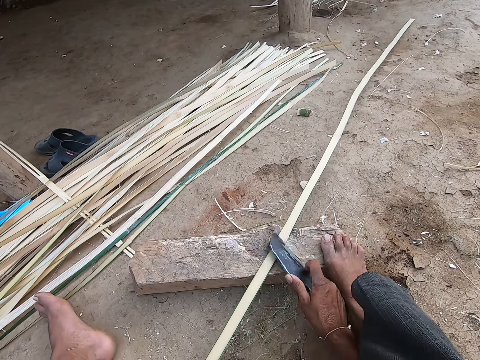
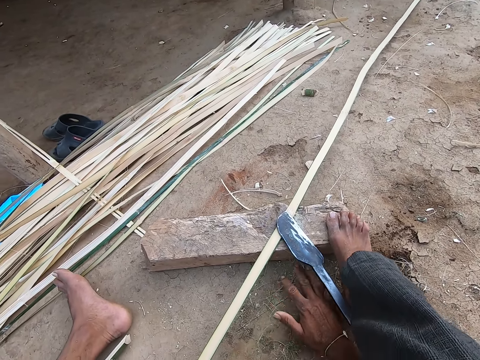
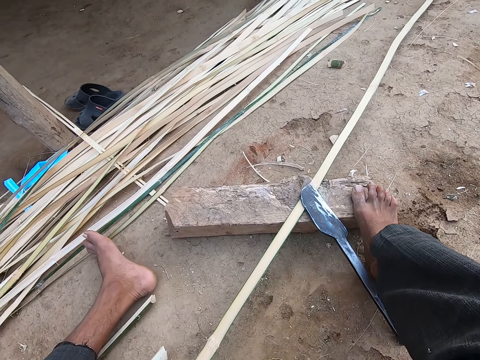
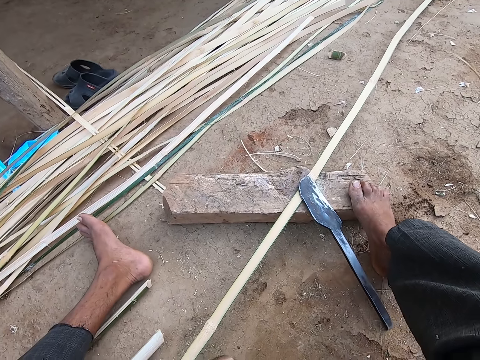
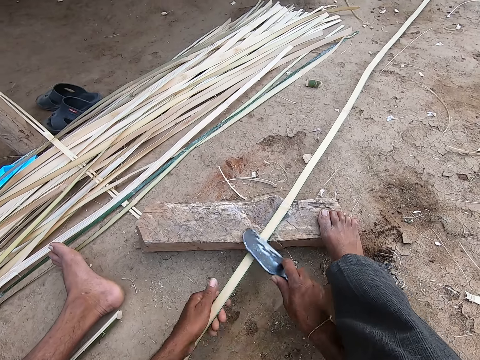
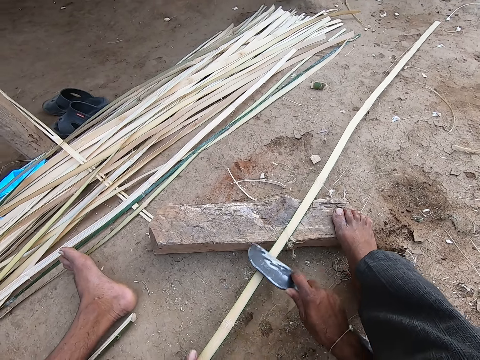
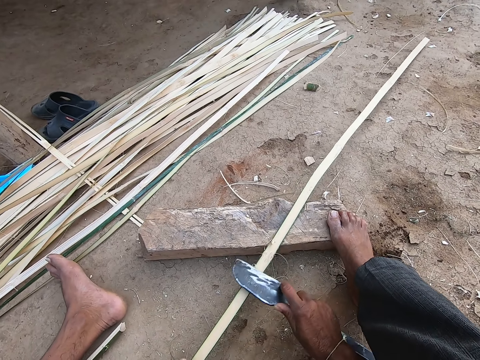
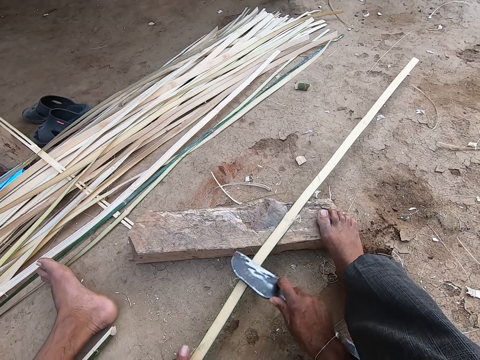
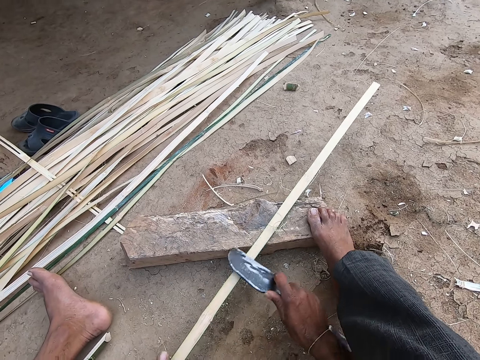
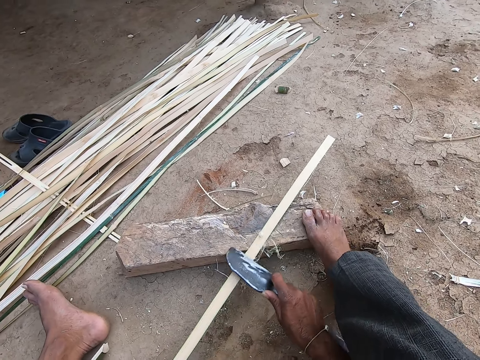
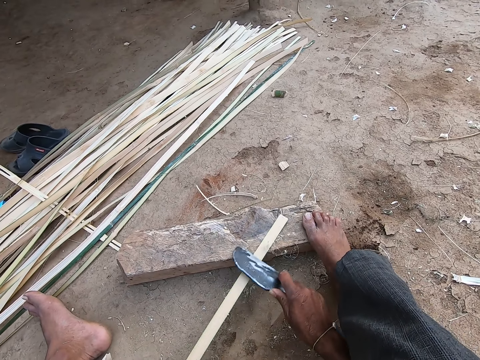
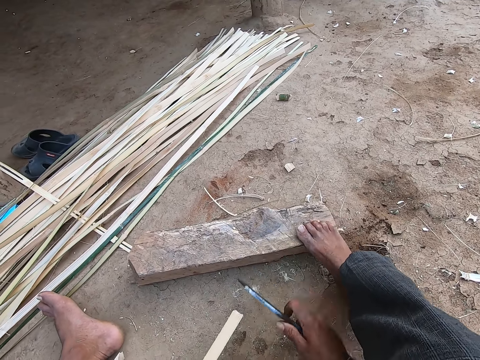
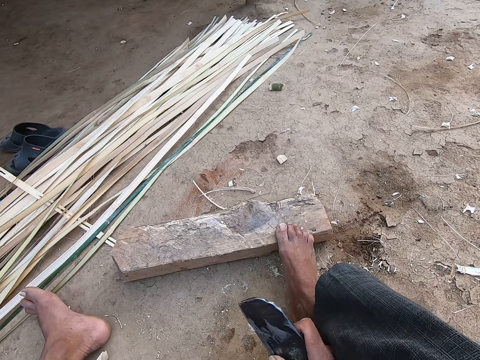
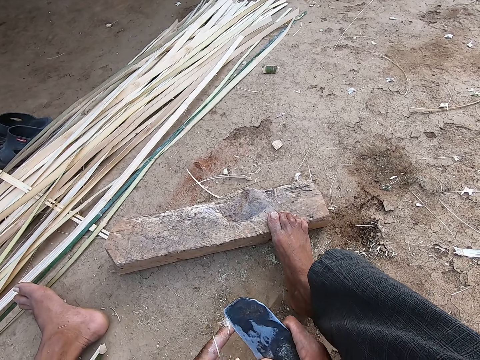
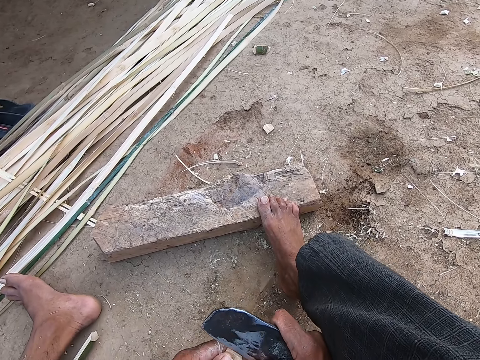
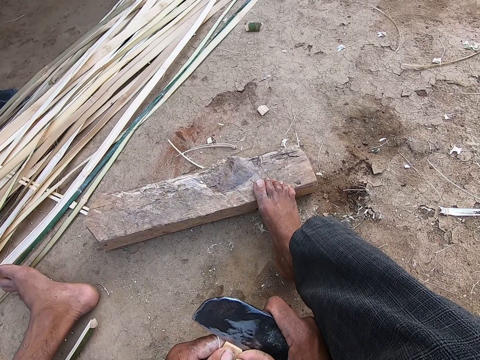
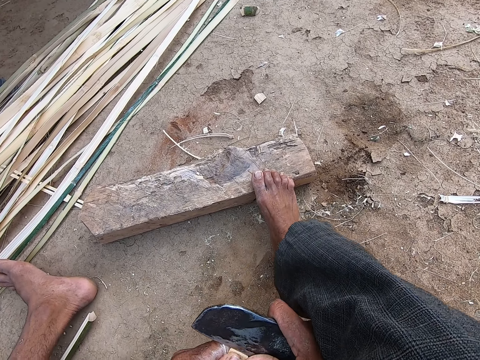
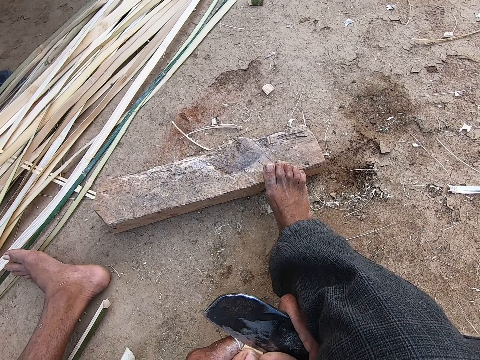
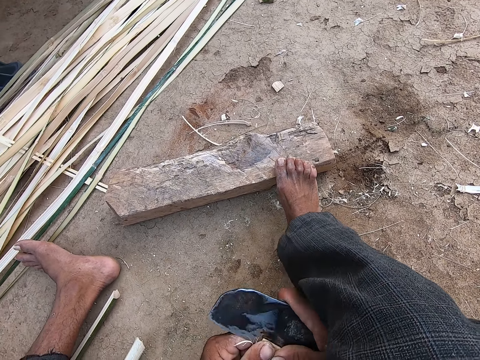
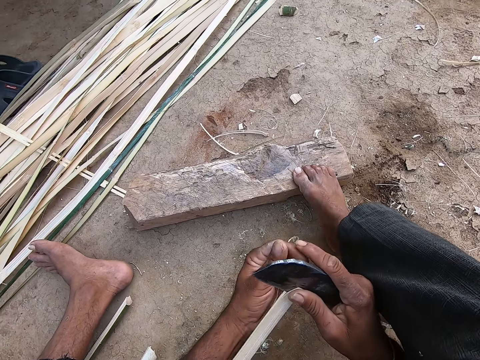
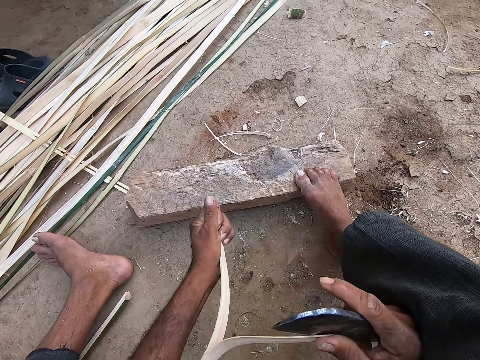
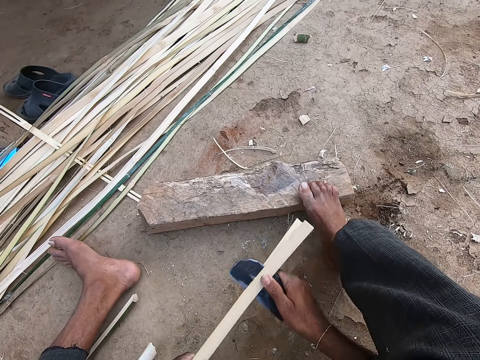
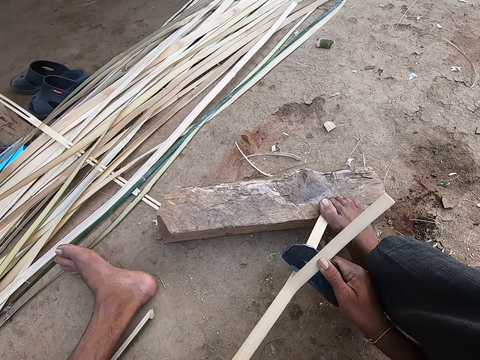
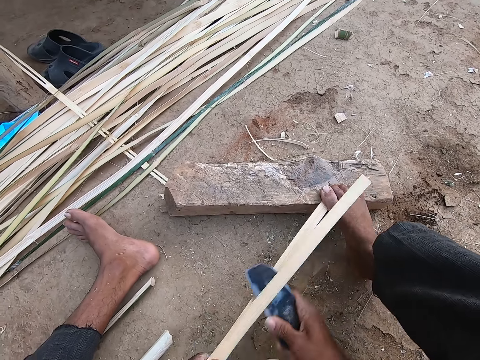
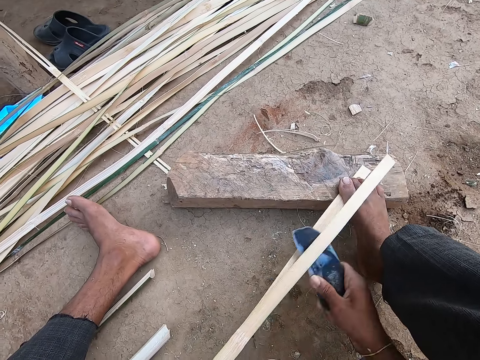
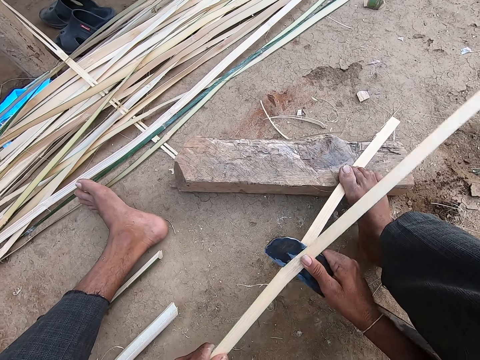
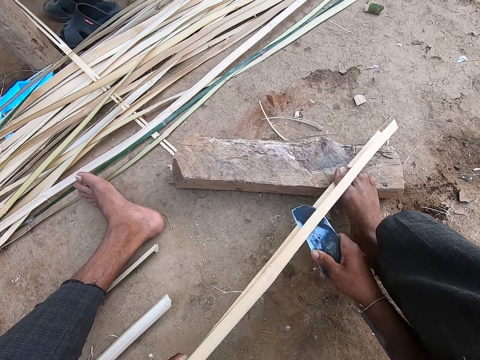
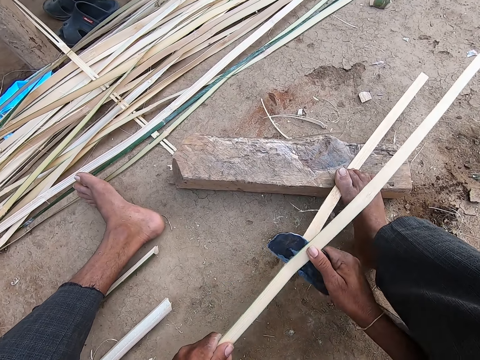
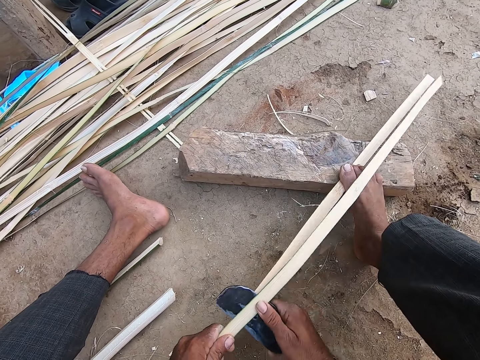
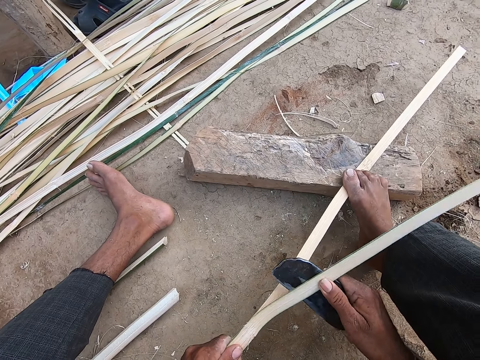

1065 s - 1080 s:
The camera wearer drops the knife on the plank on the ground with his right hand. He holds the cane on the ground with his left hand. He picks up the knife from the plank with his right hand. He scrapes the cane with the knife in his right hand. He splits the cane with the knife in his right hand. He splits the cane with his left hand. He splits the cane with the knife in his right hand. He places his right leg on the cane.

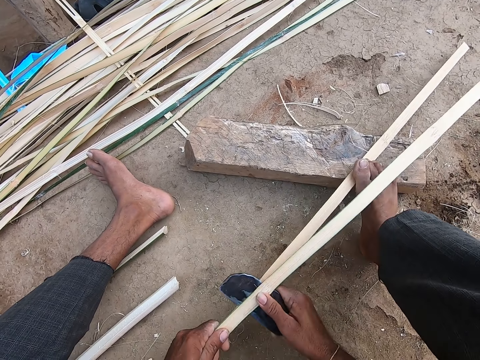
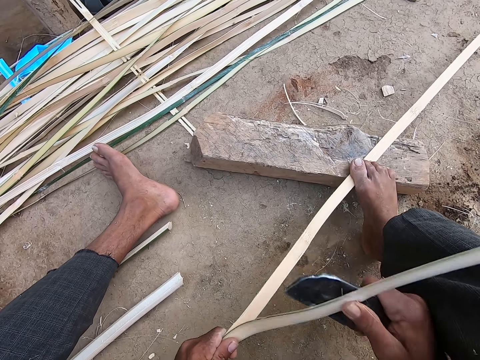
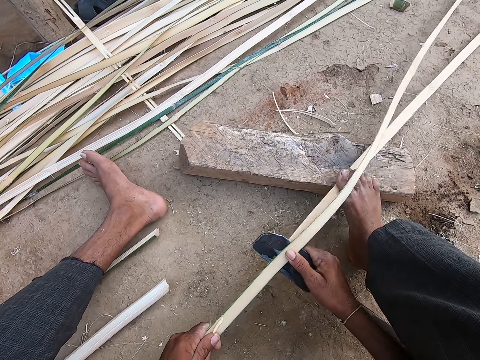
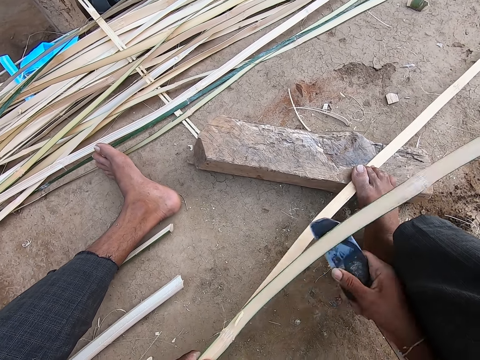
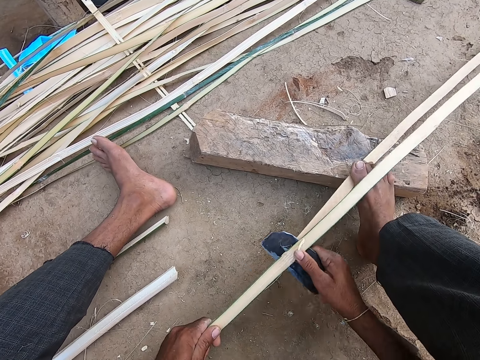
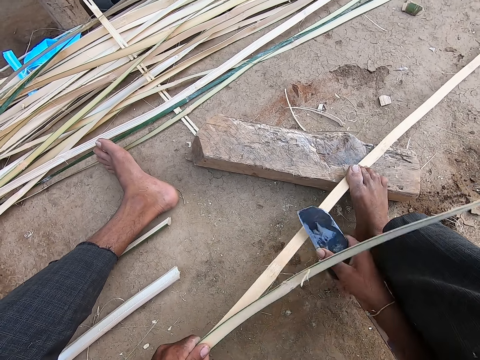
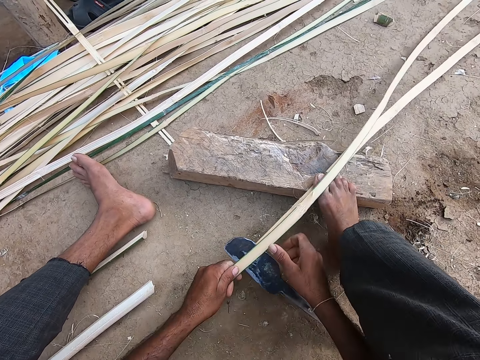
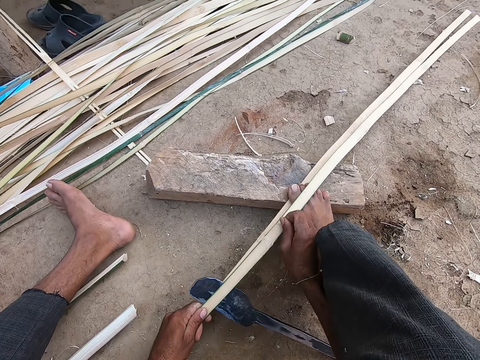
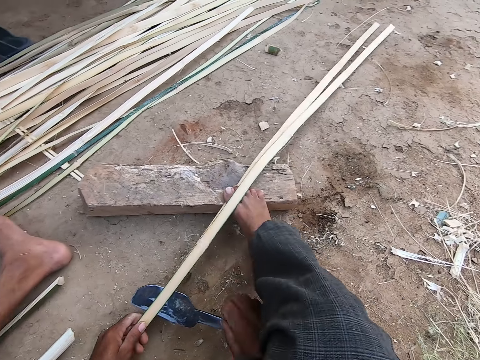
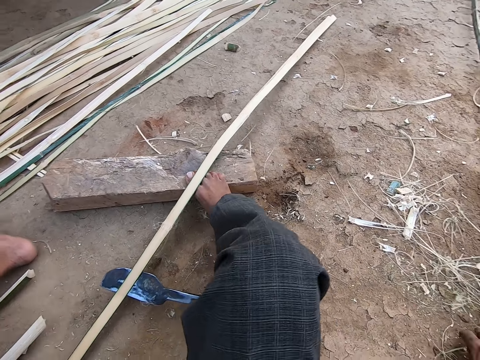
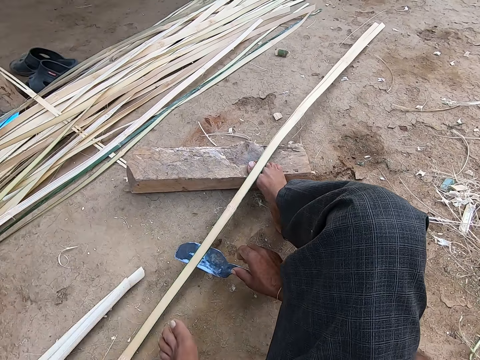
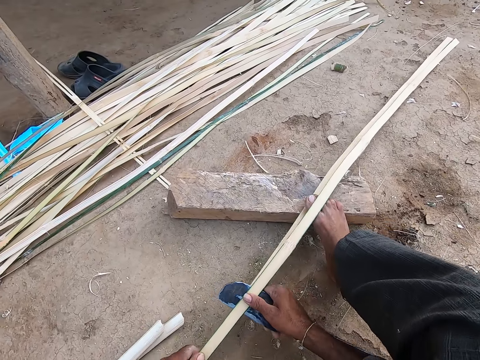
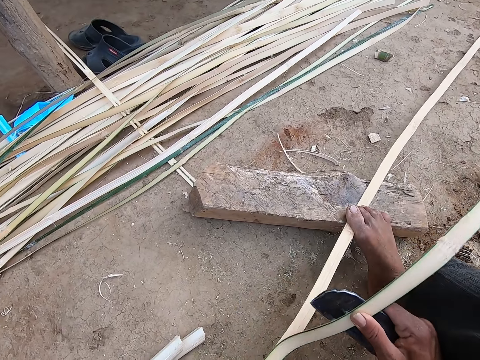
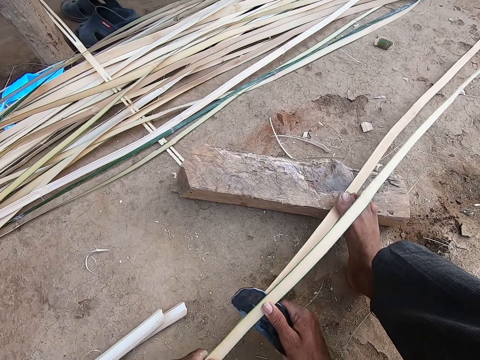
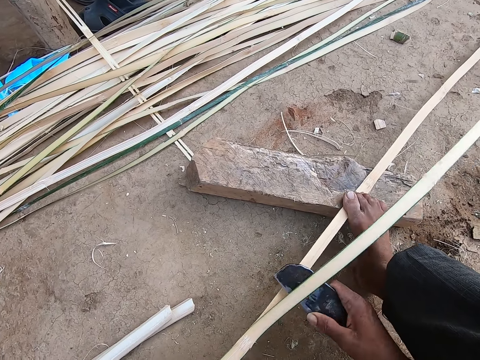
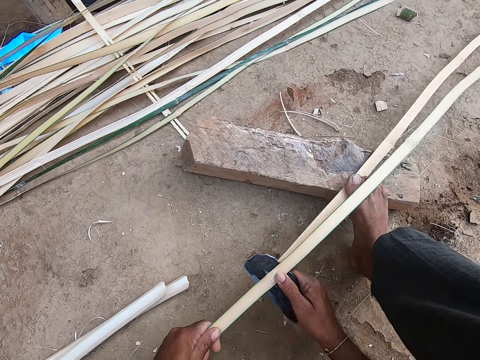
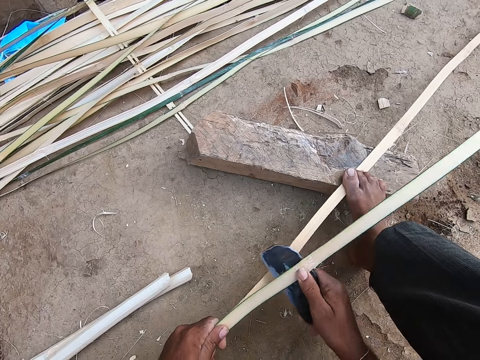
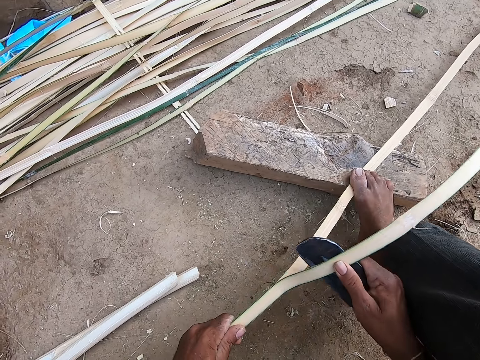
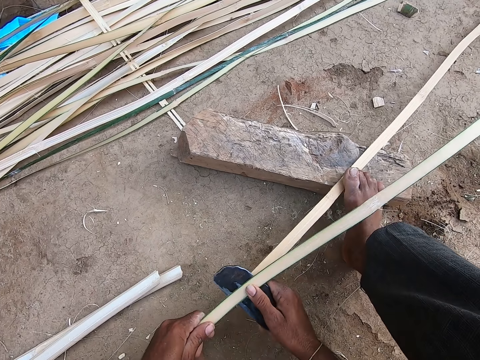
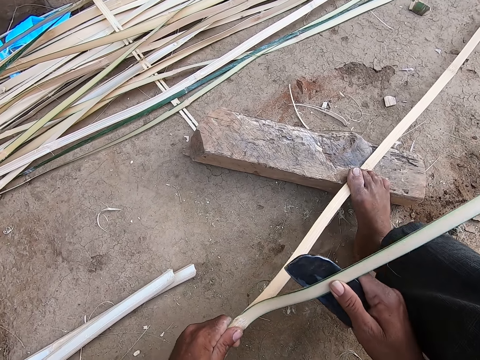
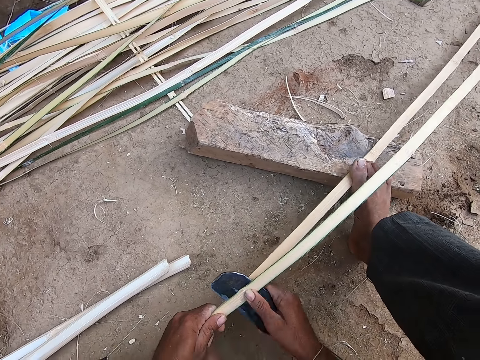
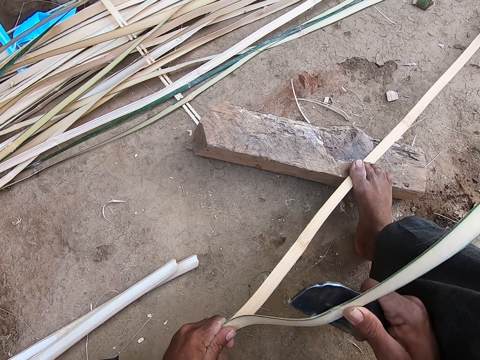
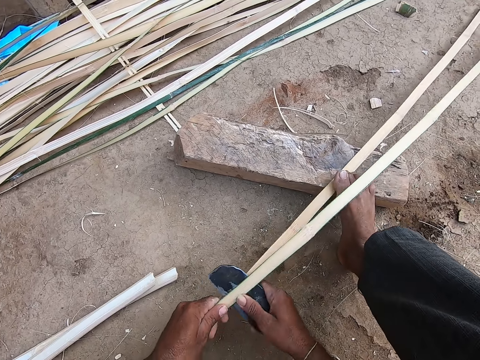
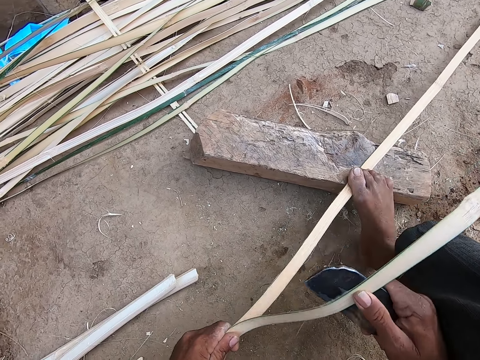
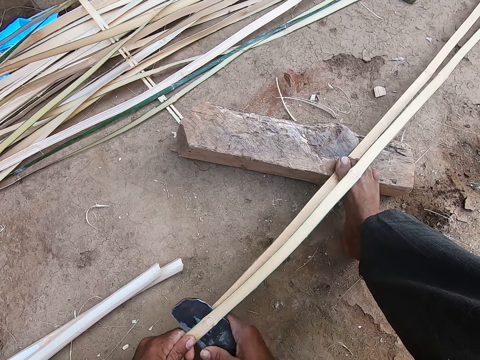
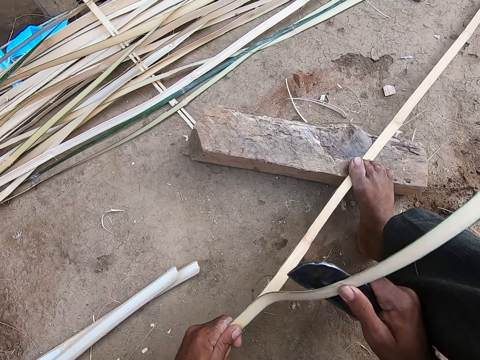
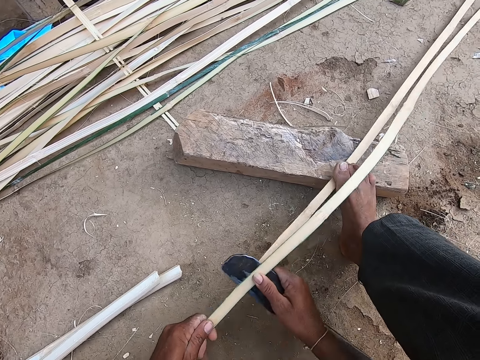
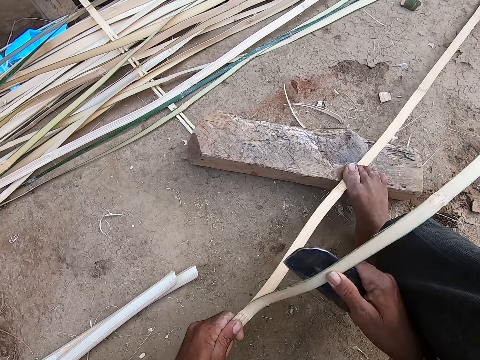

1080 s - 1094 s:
The camera wearer drops the knife on the cane with his right hand. He removes a strand of cane from the cane with his right hand. He moves his hands. He moves cane offcuts on the ground with his right hand. He picks up the knife from the cane with his right hand. He holds the cane with his left hand. He splits the cane with the knife in his right hand.
